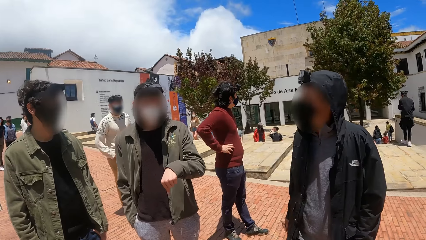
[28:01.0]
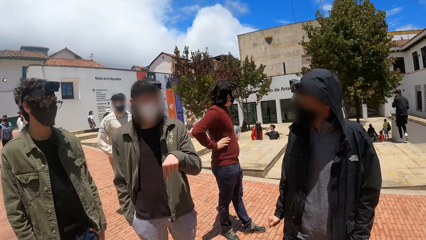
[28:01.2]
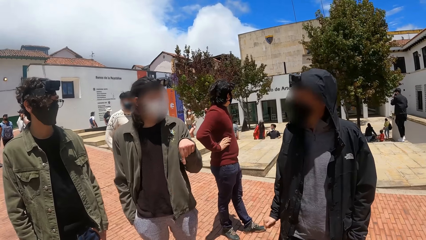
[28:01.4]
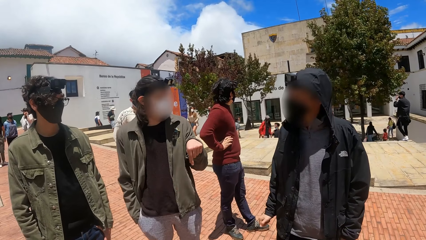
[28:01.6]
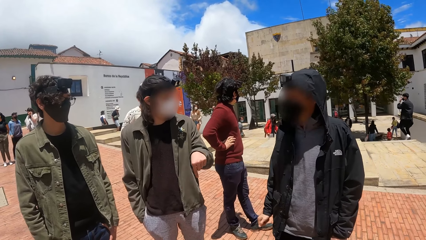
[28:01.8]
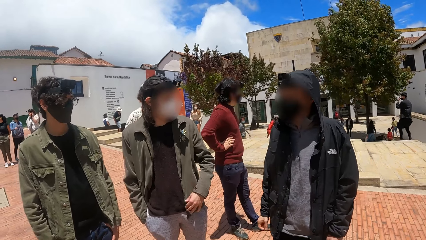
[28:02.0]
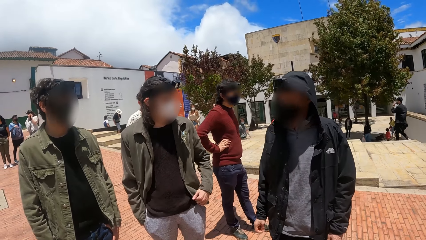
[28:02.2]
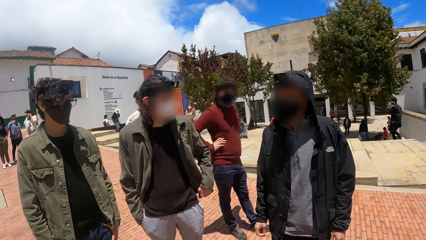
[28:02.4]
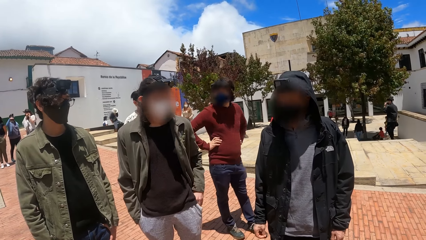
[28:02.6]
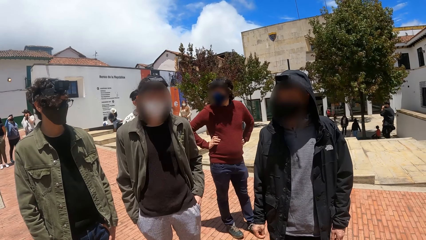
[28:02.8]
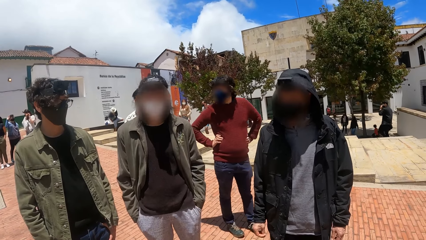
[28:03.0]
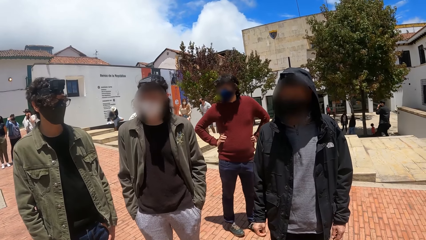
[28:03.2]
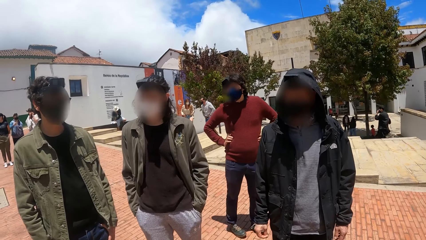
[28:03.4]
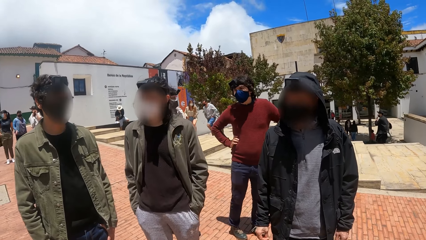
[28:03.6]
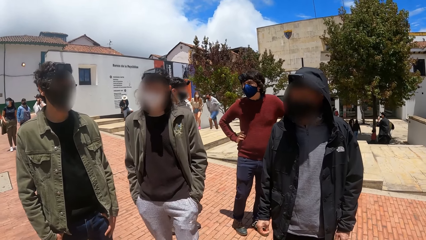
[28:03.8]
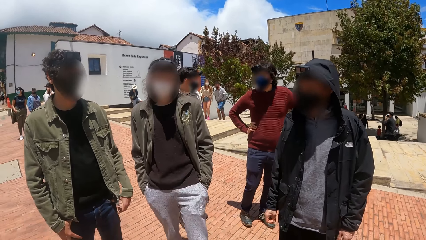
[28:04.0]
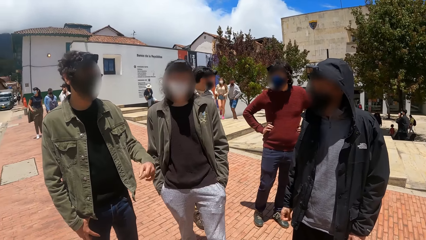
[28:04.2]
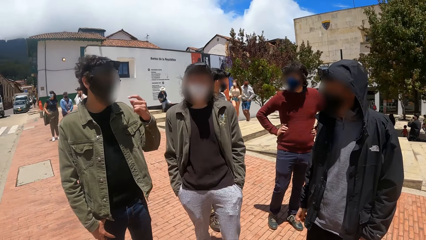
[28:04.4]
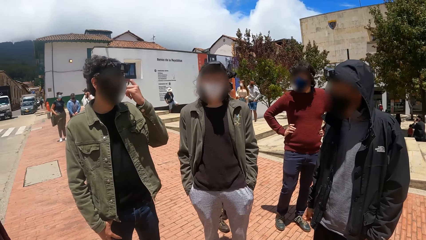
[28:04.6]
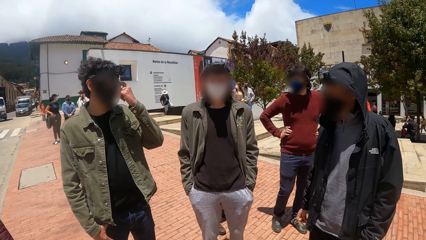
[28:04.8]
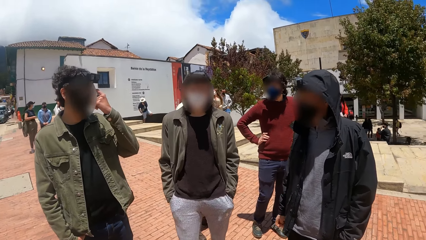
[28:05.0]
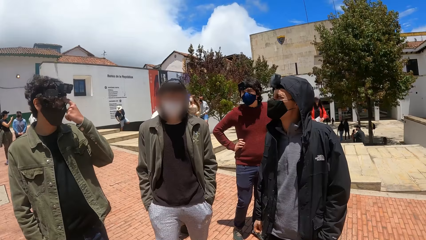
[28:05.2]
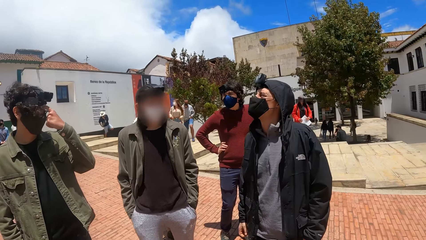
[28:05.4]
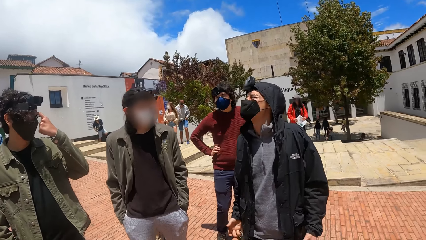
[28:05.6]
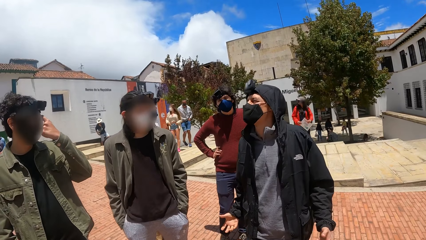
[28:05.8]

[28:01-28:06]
A man interacts with another man.

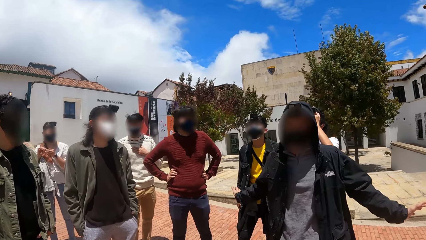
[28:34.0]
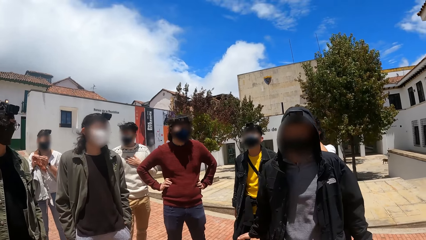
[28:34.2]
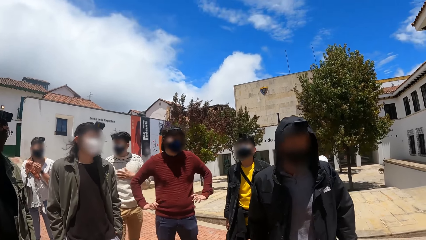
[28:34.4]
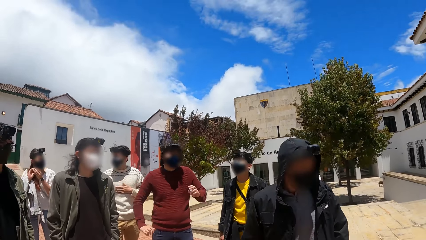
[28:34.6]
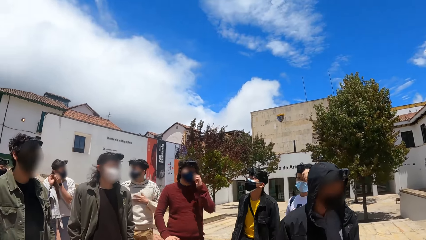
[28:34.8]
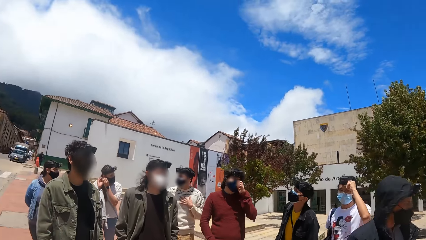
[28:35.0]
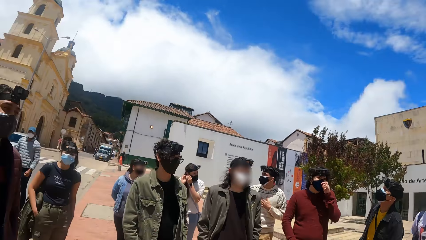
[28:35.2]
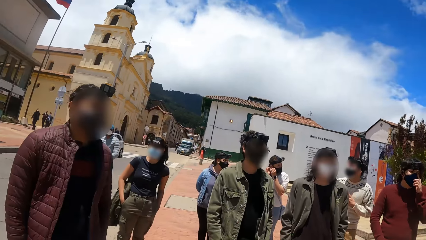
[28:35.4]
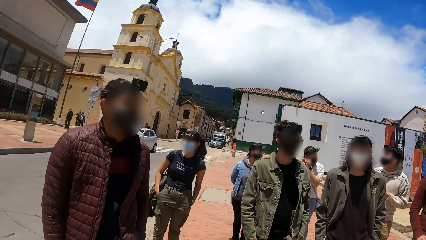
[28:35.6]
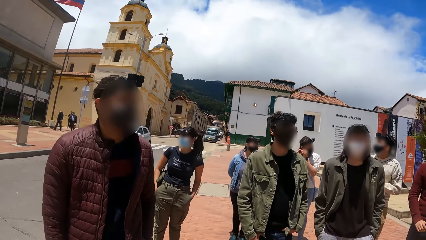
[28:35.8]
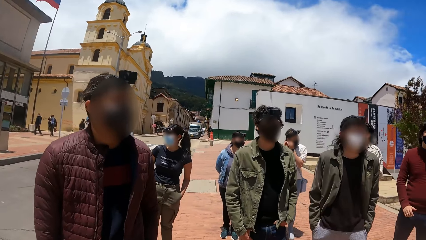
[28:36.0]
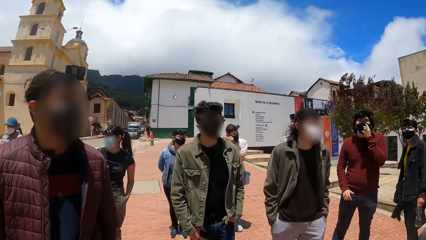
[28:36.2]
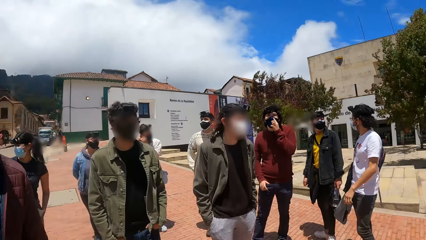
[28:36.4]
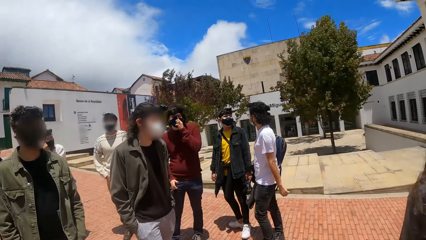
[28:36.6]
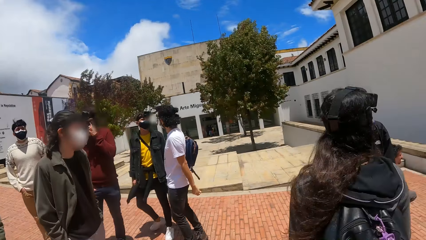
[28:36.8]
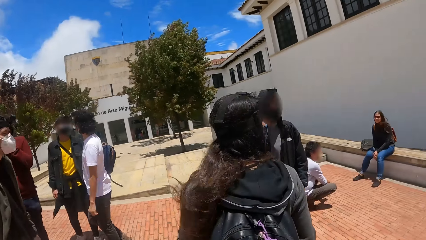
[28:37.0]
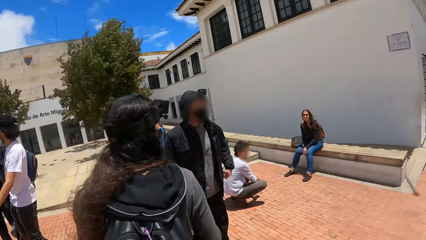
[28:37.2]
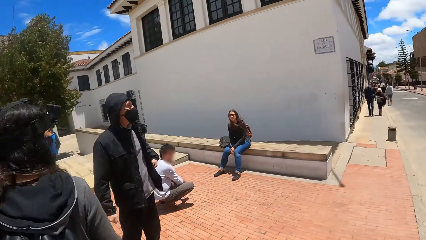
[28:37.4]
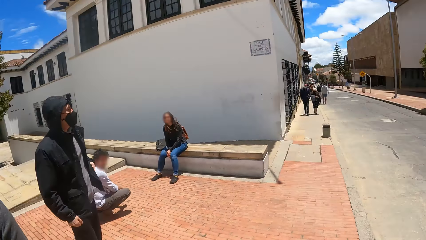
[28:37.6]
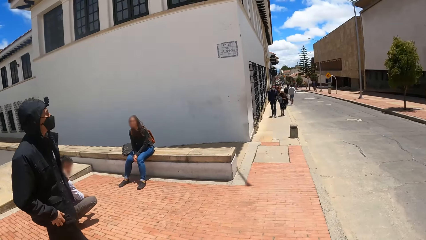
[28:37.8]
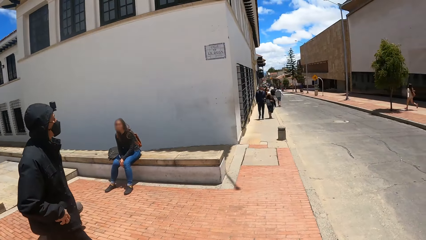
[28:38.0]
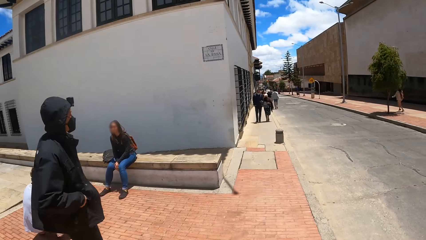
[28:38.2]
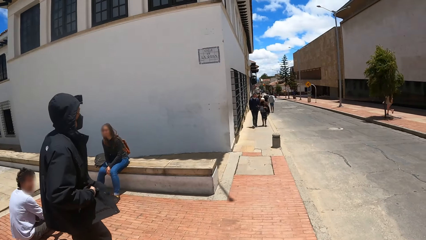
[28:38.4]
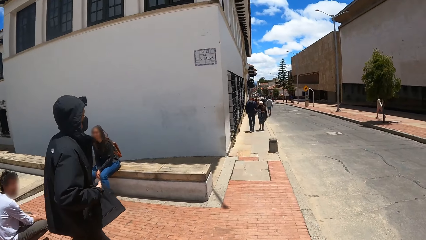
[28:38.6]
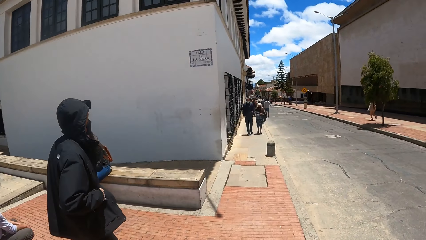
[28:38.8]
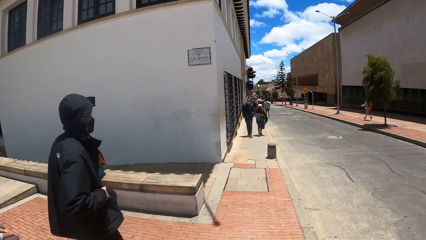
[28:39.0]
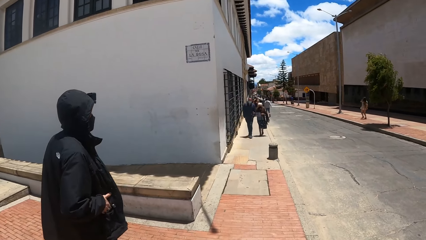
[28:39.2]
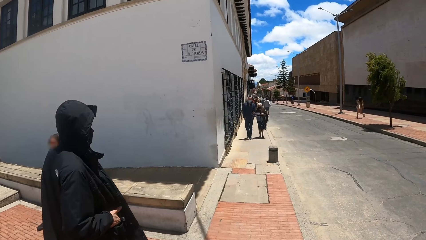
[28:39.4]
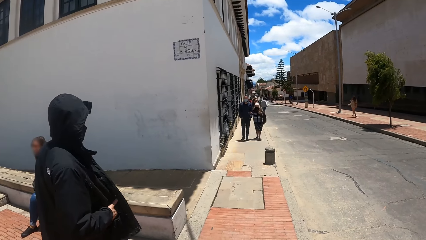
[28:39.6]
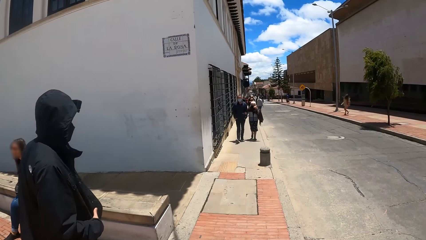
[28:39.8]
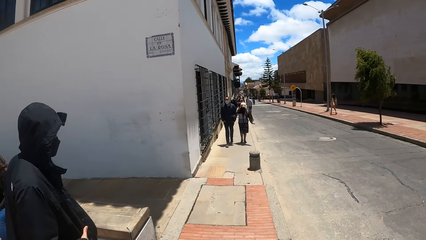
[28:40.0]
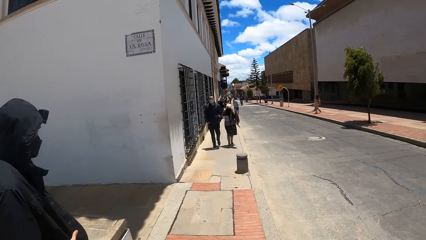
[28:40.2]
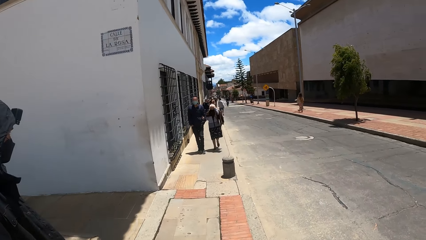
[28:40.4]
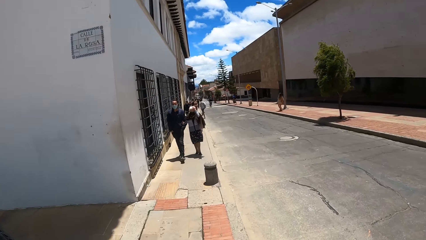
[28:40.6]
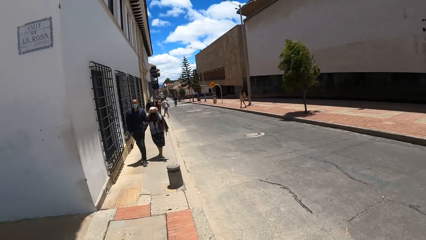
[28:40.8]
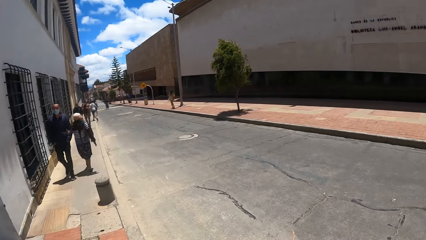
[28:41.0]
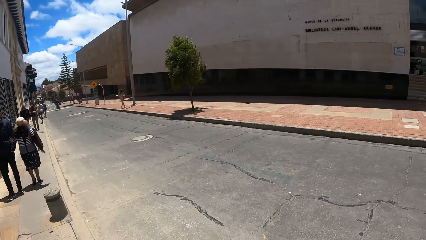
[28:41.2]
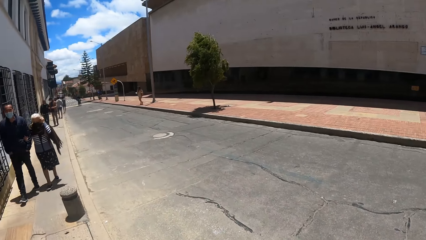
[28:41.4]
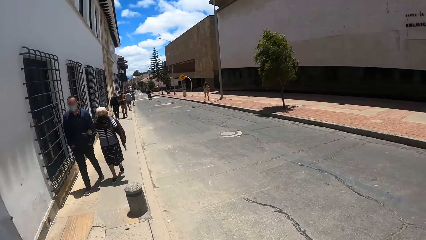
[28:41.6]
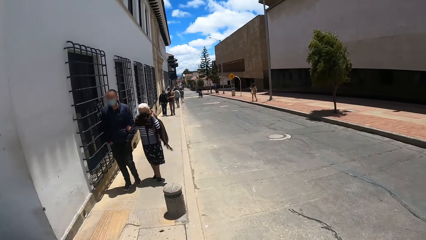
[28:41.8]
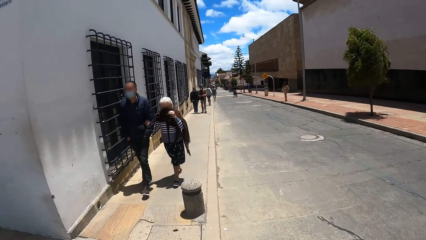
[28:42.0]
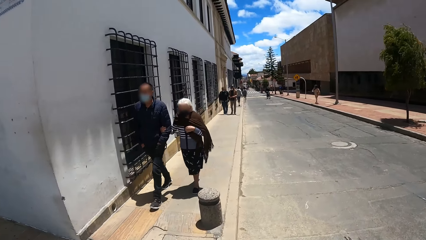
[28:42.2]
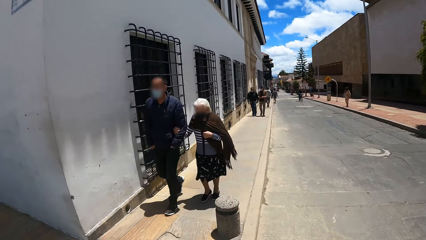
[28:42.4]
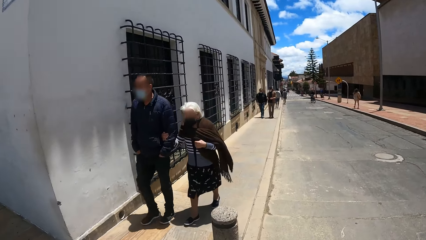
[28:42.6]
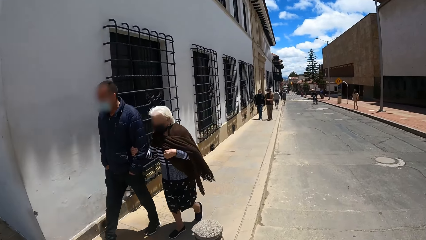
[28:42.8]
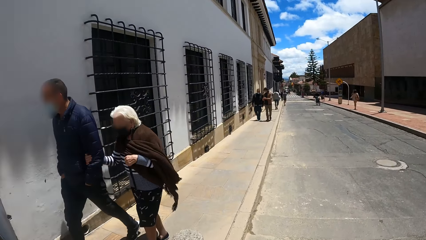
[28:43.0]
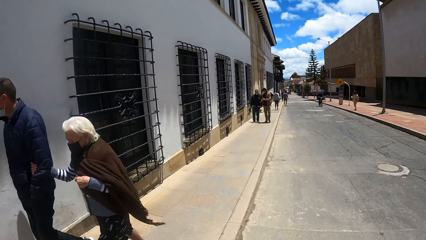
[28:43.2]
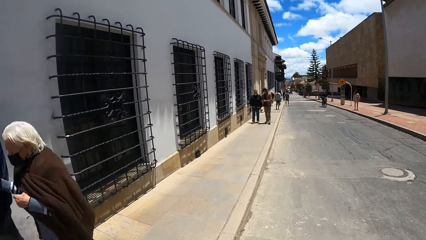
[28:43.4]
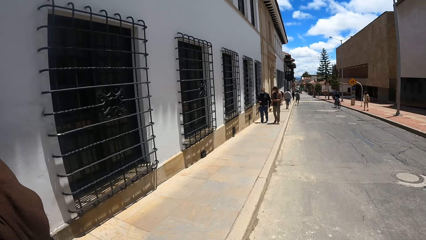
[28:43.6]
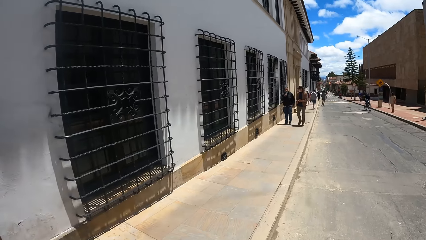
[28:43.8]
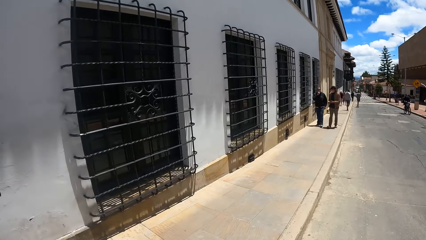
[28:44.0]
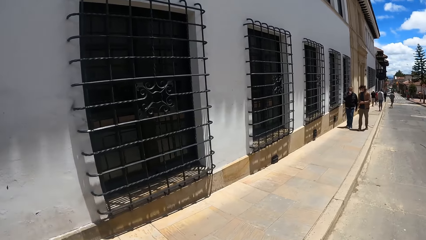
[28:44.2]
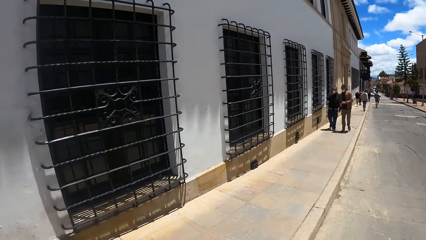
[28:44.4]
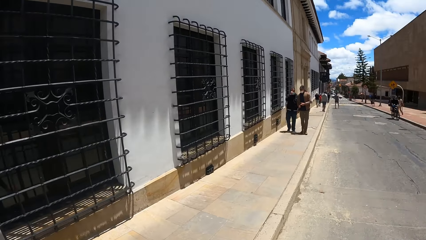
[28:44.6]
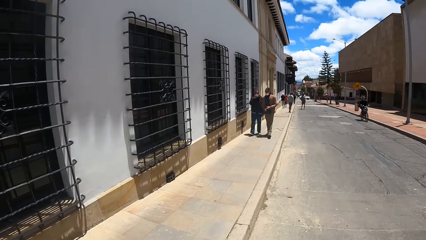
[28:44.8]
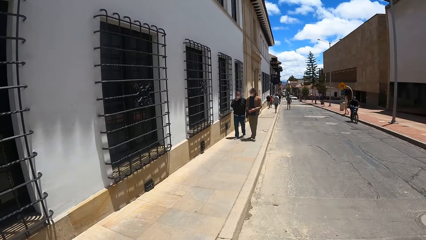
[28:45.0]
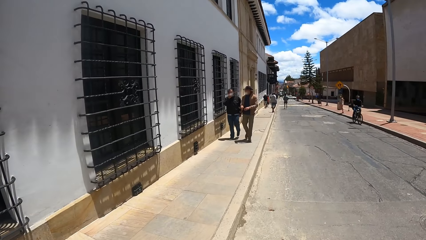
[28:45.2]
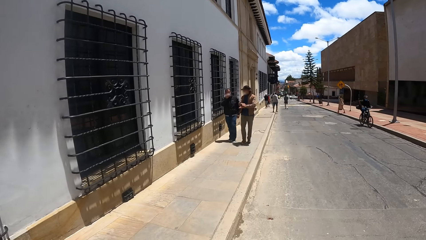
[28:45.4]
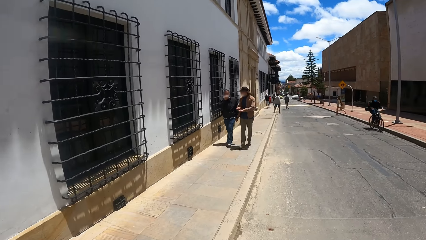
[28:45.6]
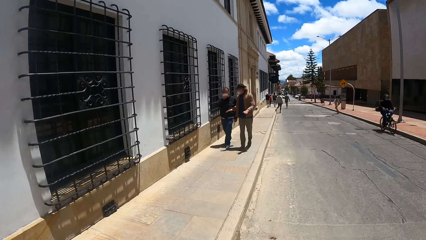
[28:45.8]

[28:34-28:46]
The camera wearer looks around. They walk around.
